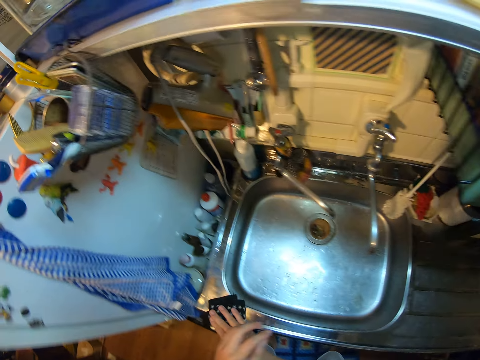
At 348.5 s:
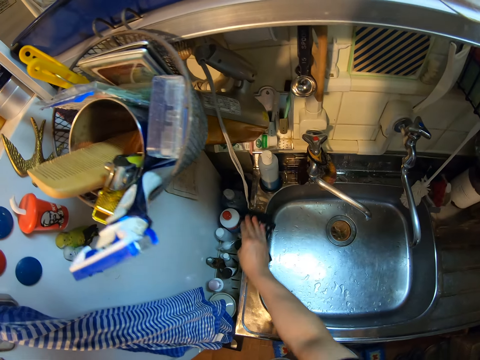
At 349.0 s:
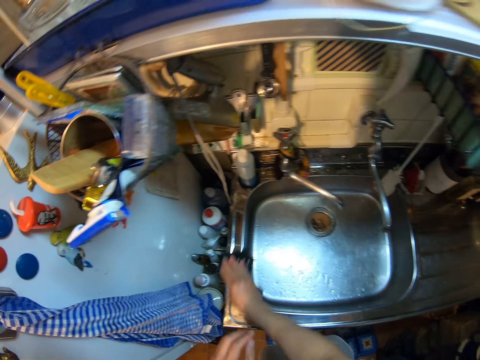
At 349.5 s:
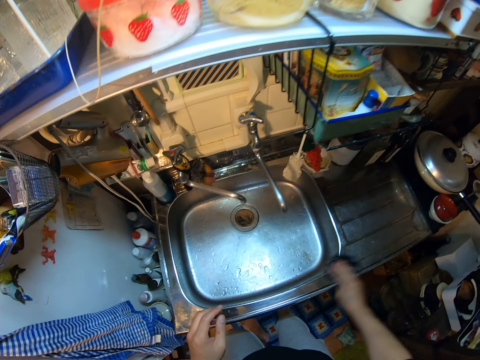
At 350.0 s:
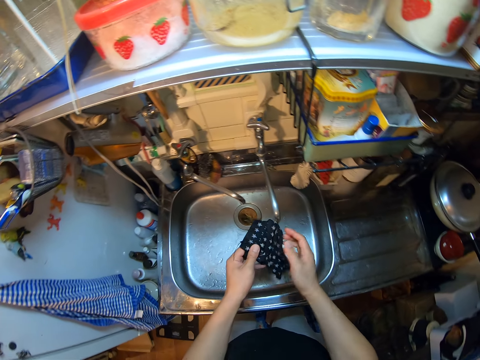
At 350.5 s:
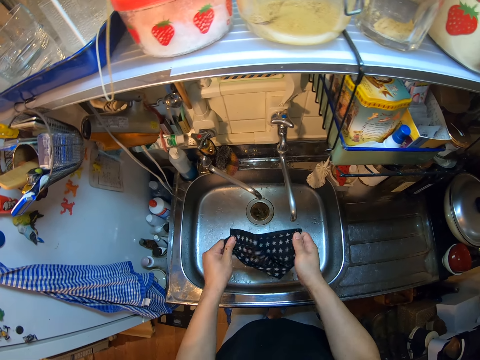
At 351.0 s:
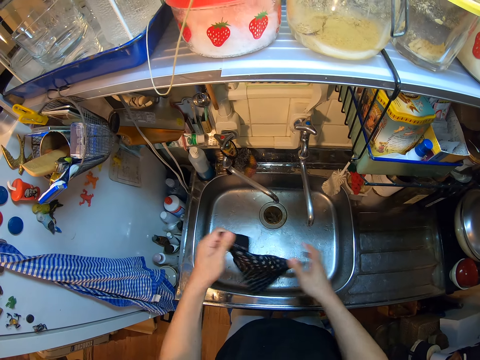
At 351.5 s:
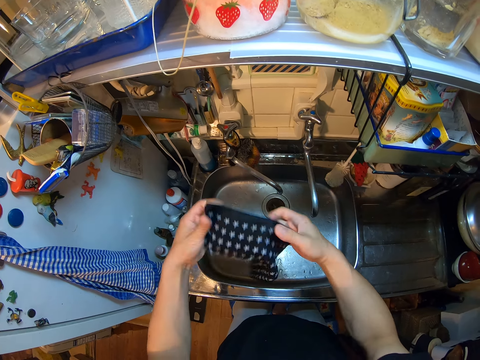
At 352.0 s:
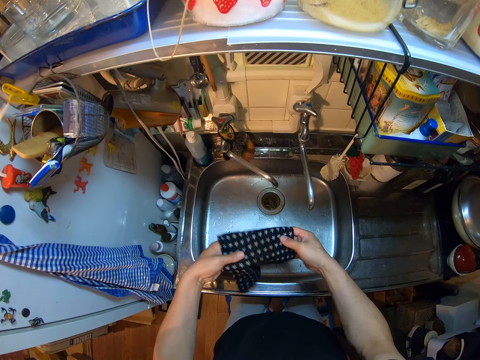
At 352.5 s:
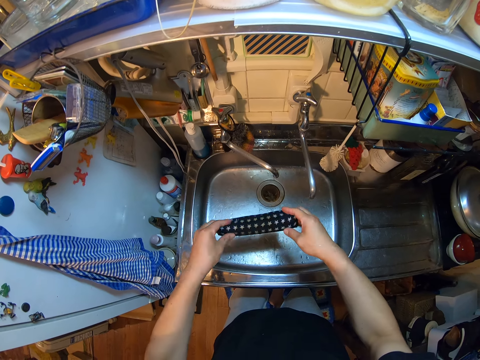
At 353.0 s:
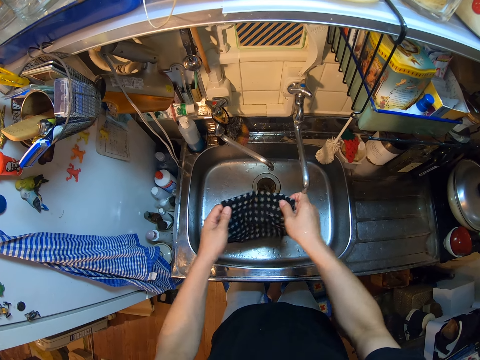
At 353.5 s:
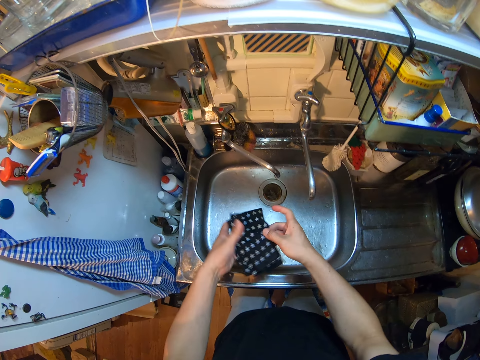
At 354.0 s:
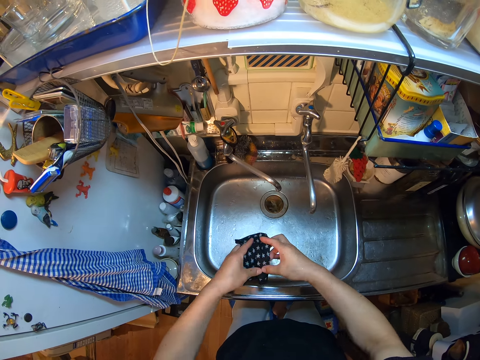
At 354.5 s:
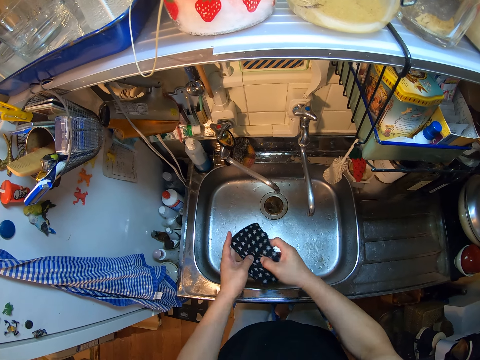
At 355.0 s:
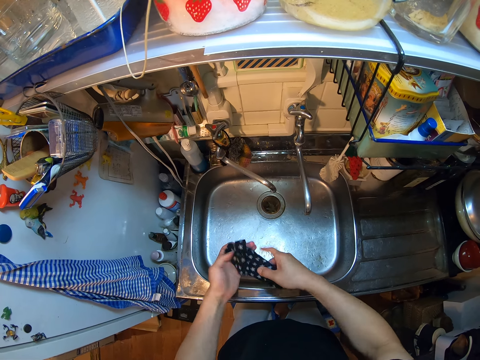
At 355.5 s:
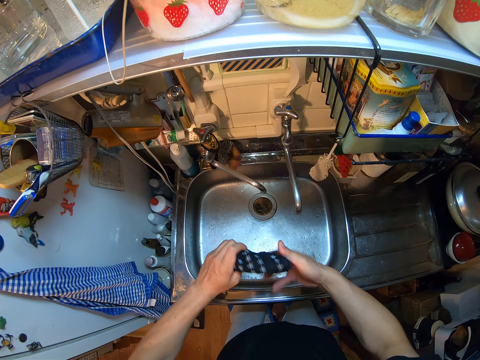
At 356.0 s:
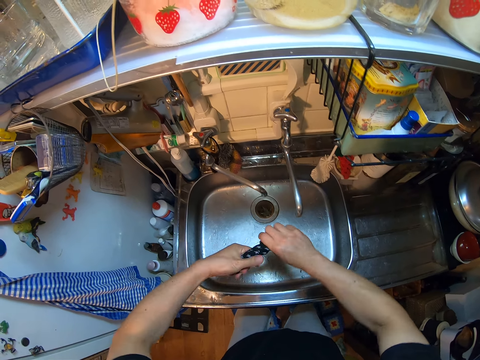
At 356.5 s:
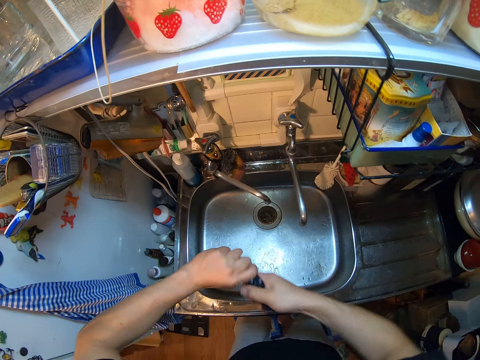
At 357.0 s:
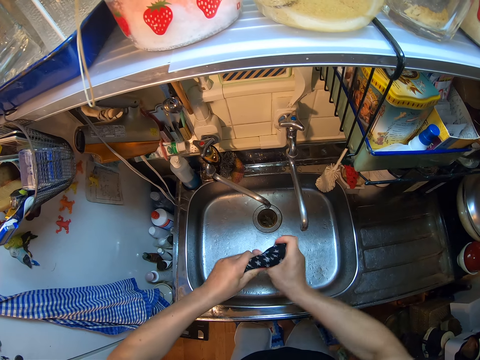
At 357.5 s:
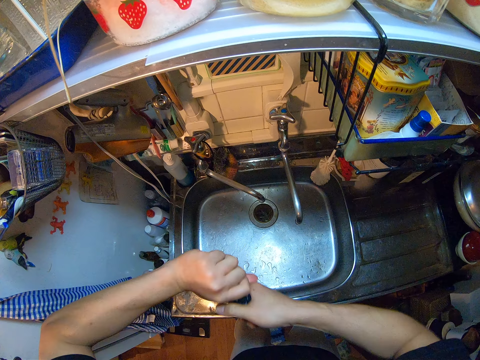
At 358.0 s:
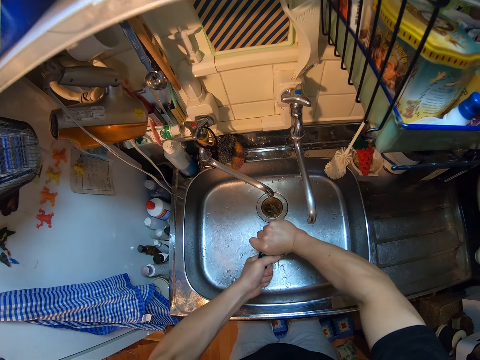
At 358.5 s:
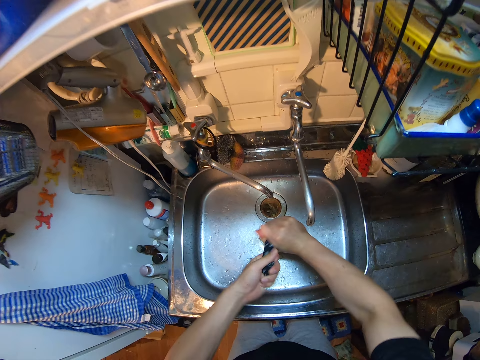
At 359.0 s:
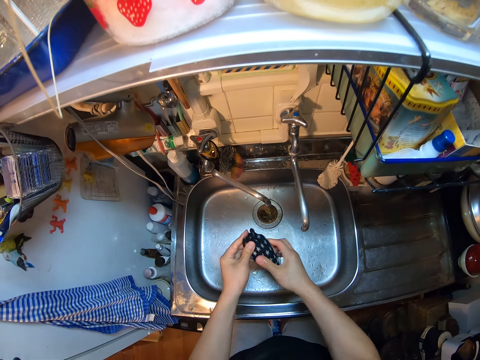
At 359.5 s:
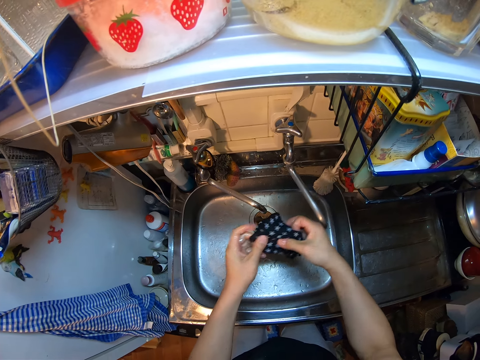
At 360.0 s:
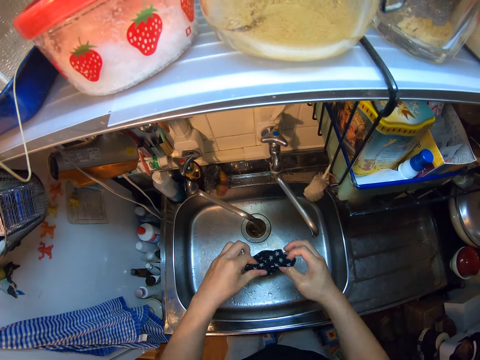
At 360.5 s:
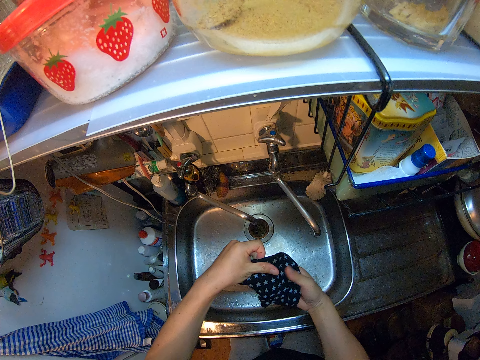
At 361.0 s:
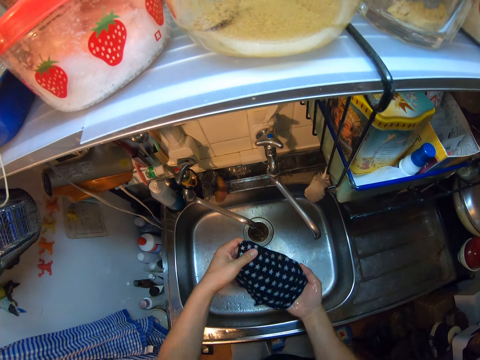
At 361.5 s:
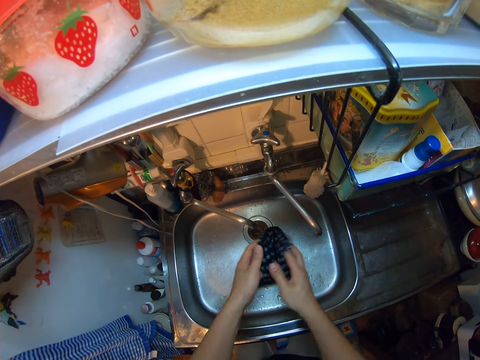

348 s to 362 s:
The camera wearer wipes the sink with the towel. She holds the kitchen towel with both her hands. She unfolds the kitchen towel with her hand. She folds the kitchen towel in the sink with her hand. She squeezes the kitchen towel in the sink with her hands. She unfolds the towel with her hands. She moves her hands towards the nozzle. She moves the sink tap with the back of her hand. She unfolds the towel with her hands. She refolds the towel.

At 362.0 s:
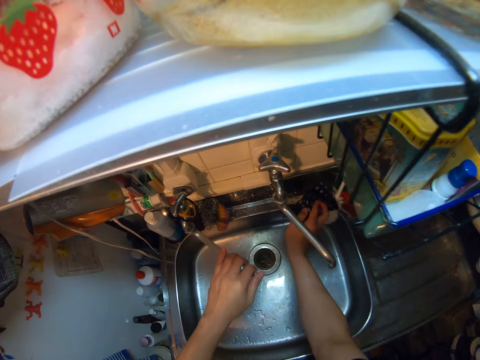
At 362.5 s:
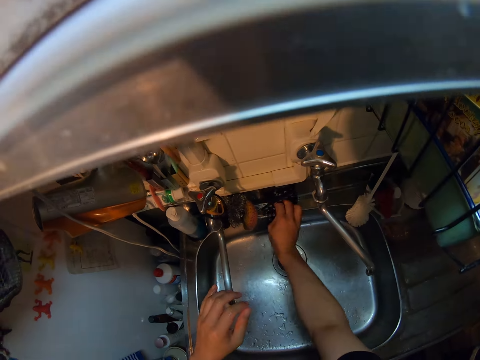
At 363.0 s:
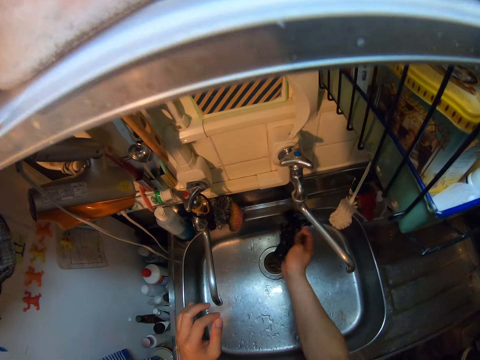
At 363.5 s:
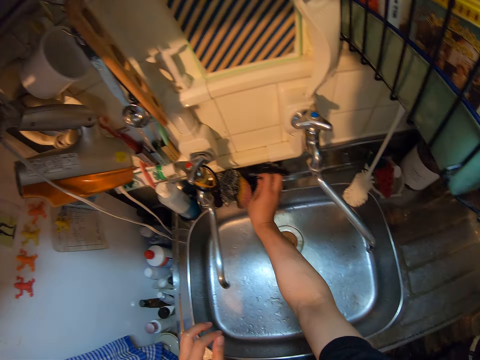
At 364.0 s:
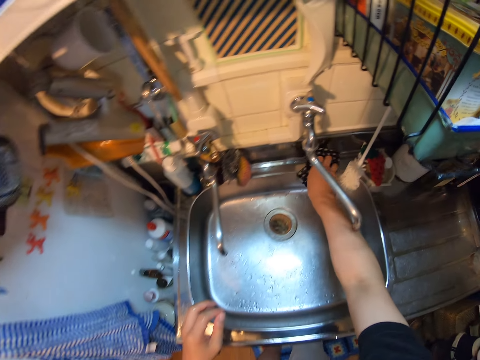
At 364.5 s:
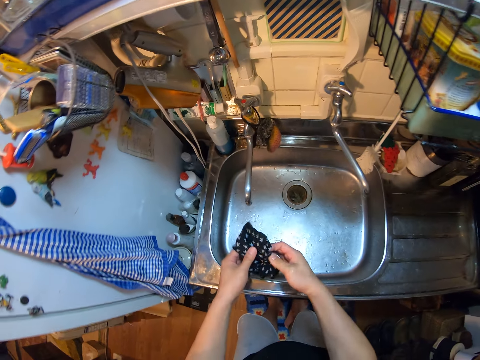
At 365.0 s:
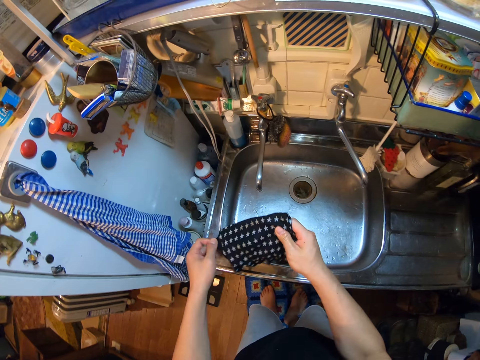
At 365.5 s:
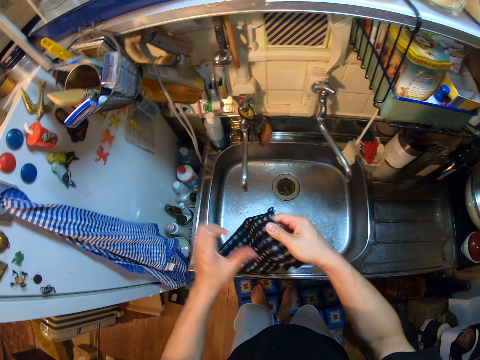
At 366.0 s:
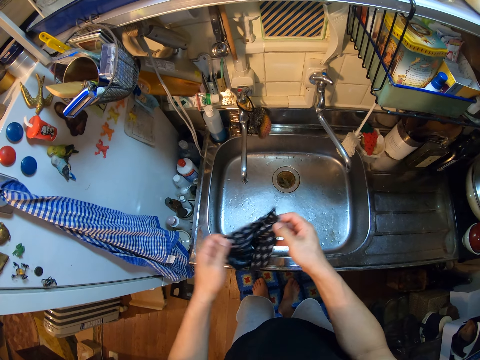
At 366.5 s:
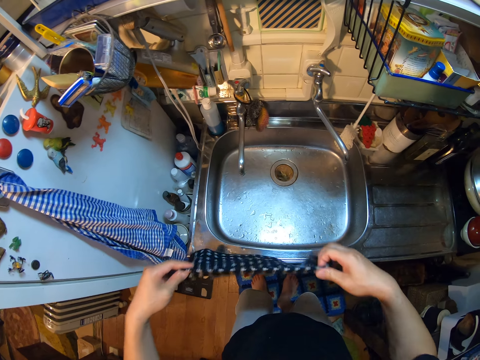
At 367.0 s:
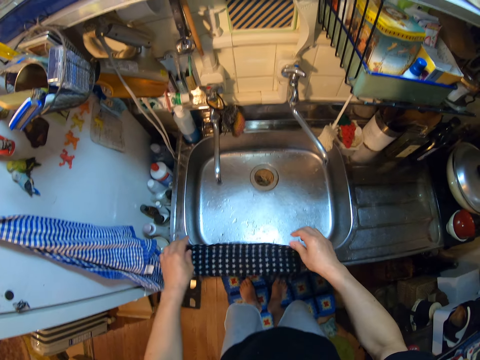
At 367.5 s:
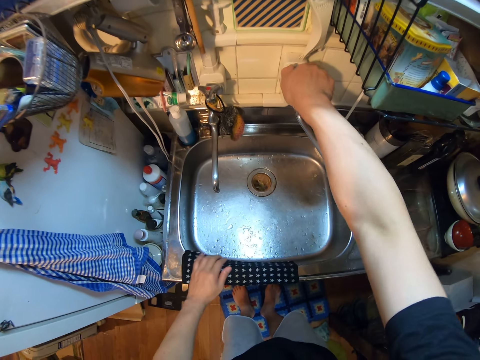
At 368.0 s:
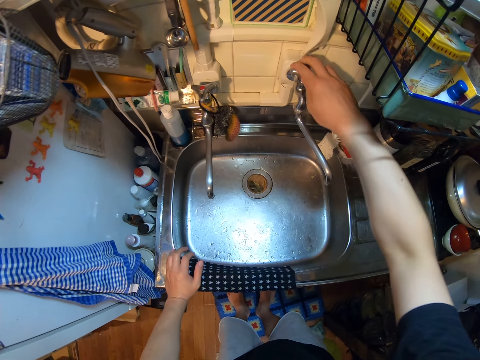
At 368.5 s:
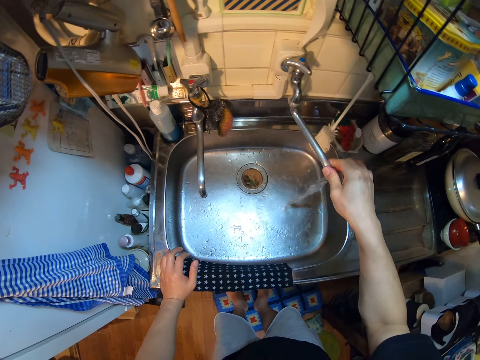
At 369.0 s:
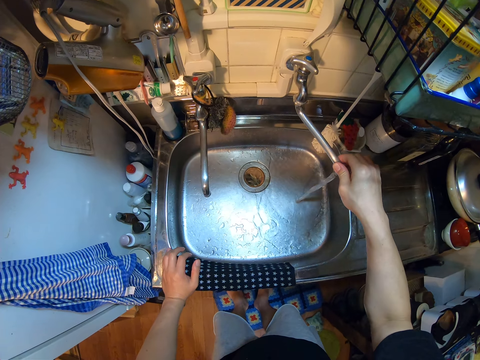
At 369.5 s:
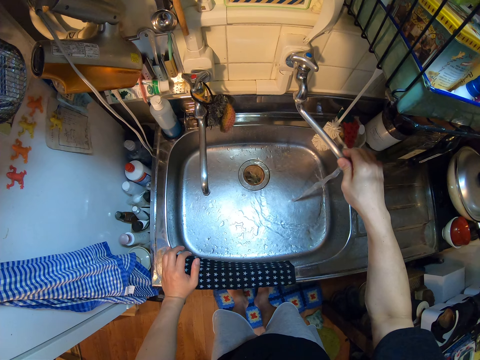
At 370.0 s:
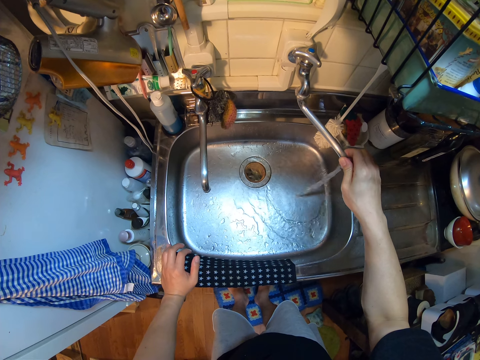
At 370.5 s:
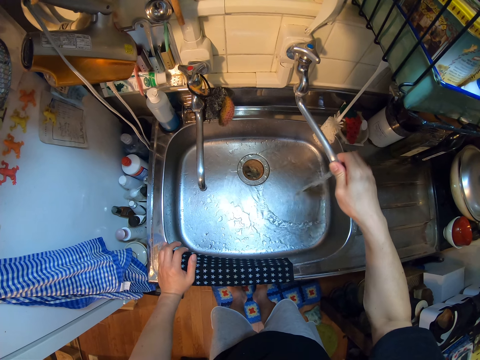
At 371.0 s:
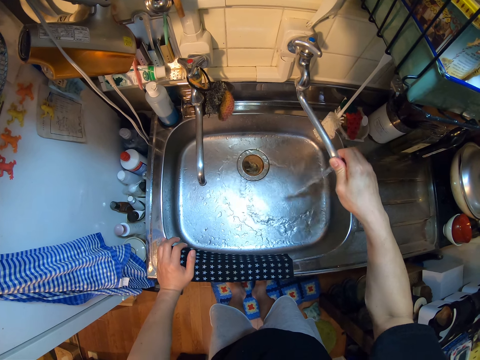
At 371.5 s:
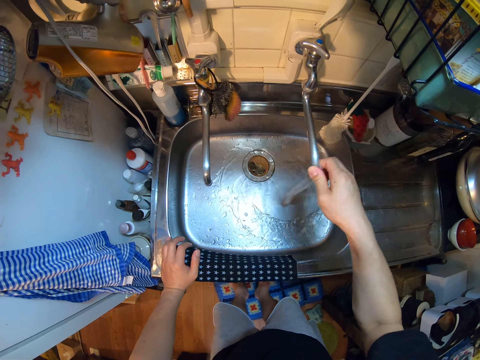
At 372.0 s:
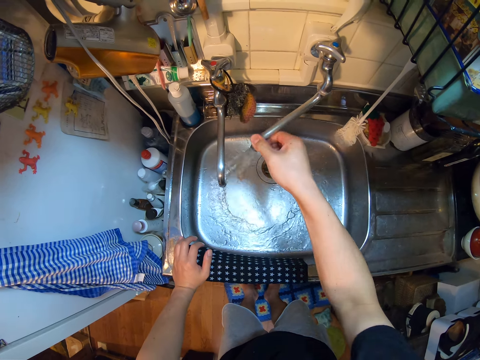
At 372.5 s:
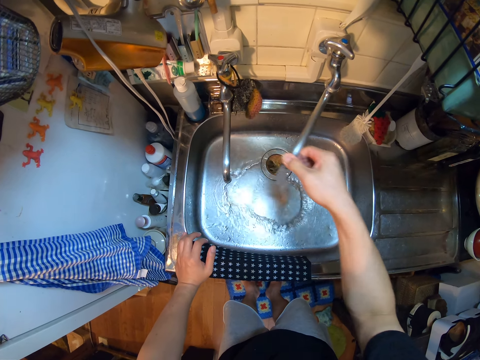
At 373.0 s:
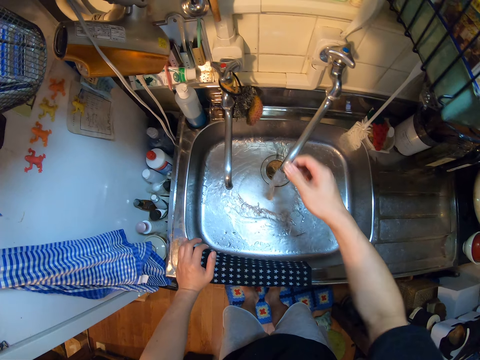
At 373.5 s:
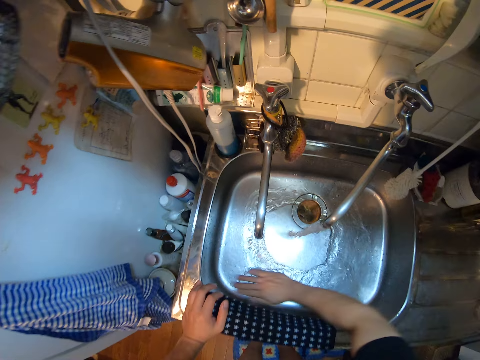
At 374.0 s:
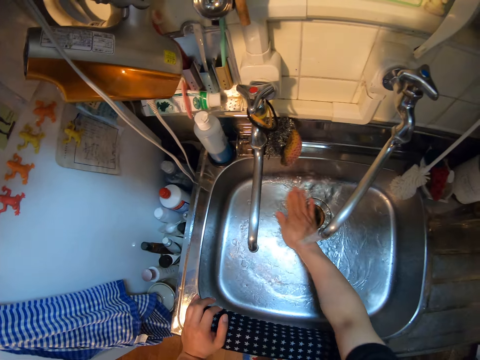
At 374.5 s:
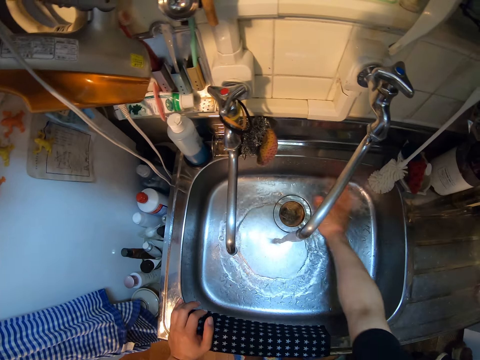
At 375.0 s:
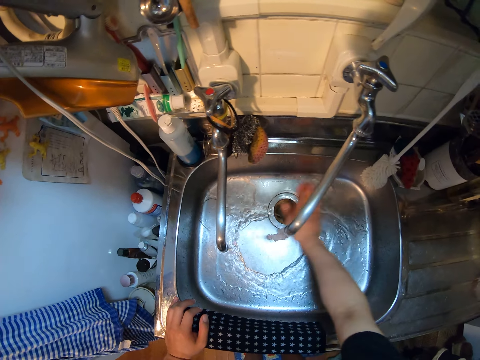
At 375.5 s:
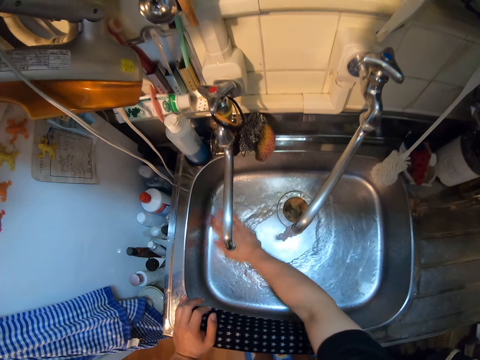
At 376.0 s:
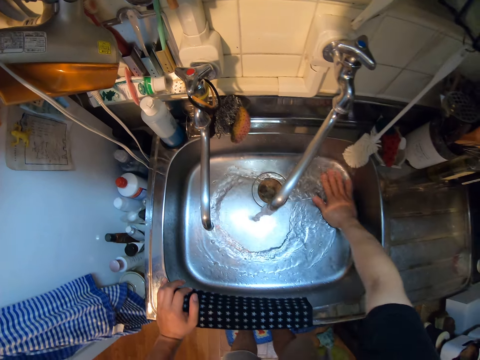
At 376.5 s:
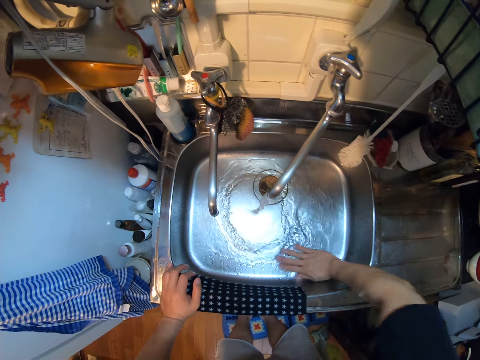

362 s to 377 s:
The camera wearer places the towel on her other hand. She folds the towel with her hands. She holds the nozzle with her hand. She pushes the nozzle backwards. She wipes the top of the sink with the towel. She lets go of the nozzle. She wipes the sink with the towel. She moves her hand towards her. She holds the towel with both her hands. She unfolds the towel with her hands. She places the towel on the sink. She moves her hand towards the tap. She opens the tap with her hand. She moves her hand forwards. She holds the nozzle and shakes the nozzle. She moves the nozzle backwards. She moves her hand towards the sink. She places her hand on the sink. She rinses the sink with her hand and water from the sink tap.
